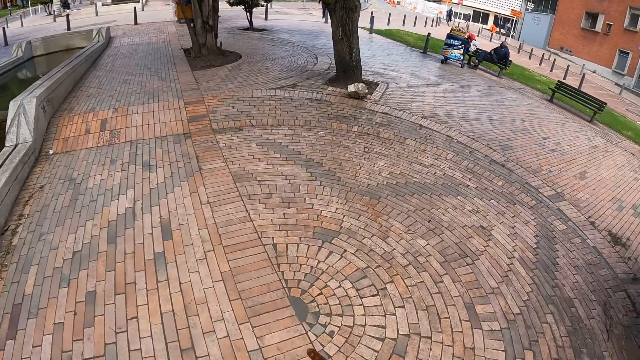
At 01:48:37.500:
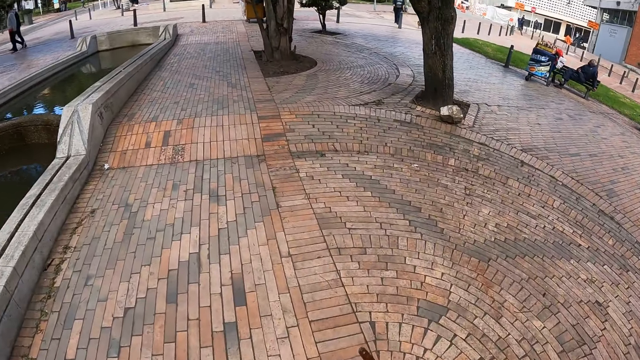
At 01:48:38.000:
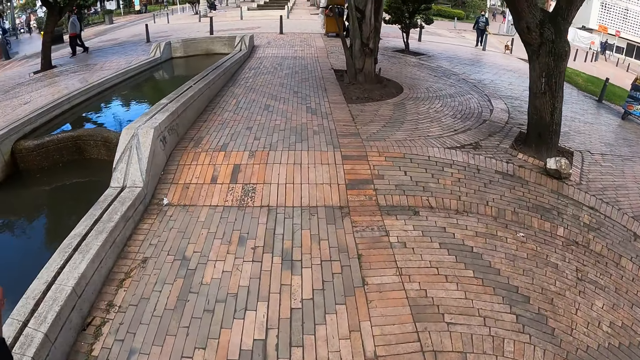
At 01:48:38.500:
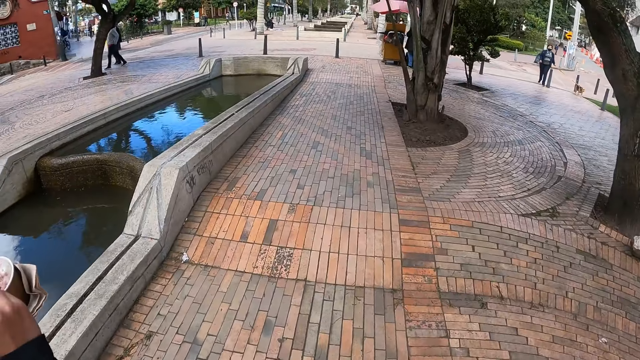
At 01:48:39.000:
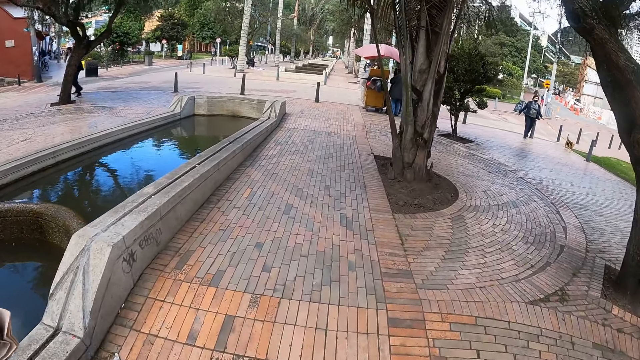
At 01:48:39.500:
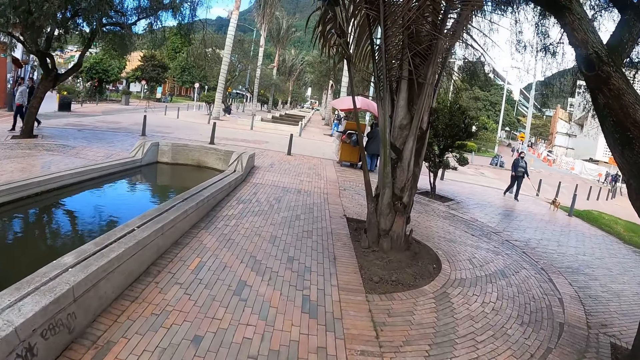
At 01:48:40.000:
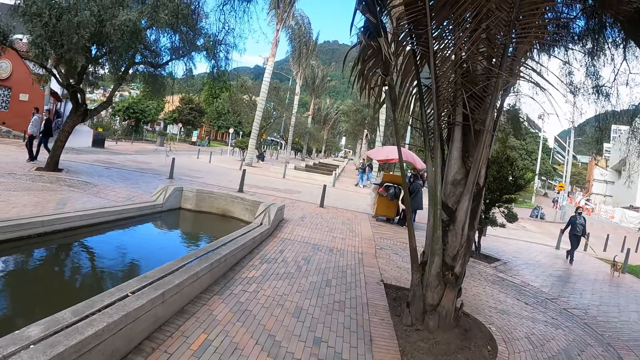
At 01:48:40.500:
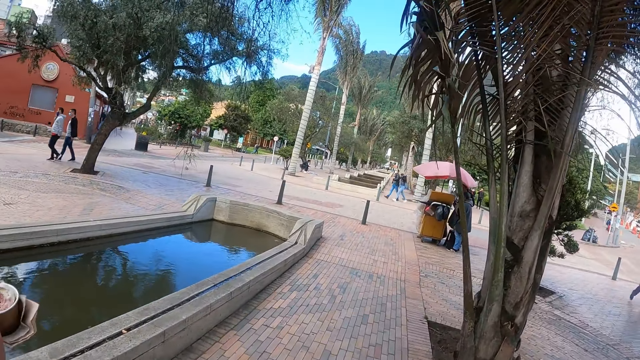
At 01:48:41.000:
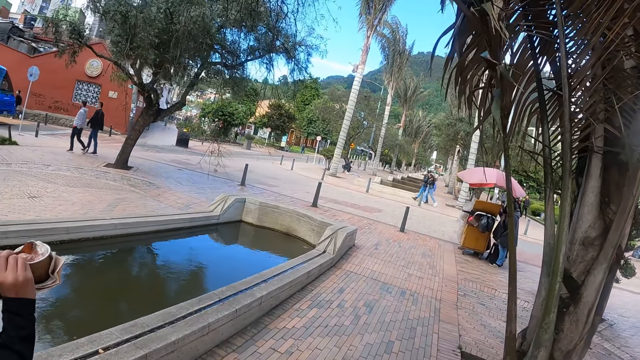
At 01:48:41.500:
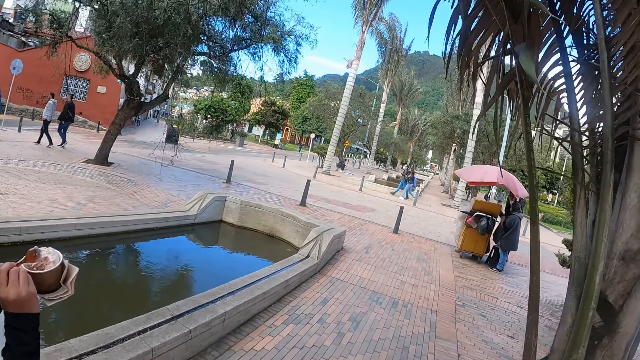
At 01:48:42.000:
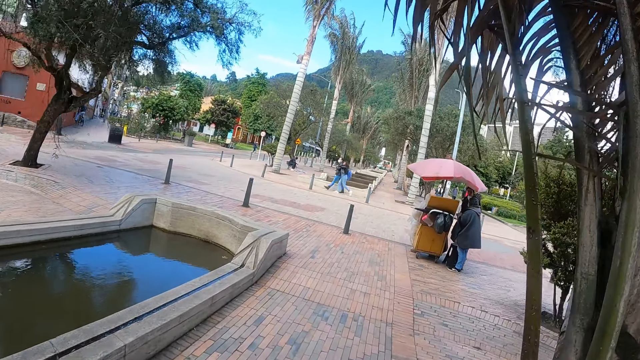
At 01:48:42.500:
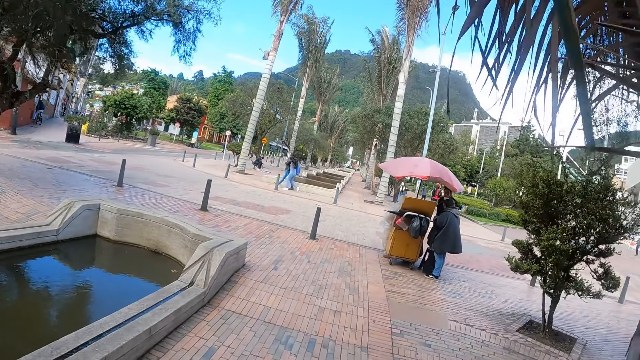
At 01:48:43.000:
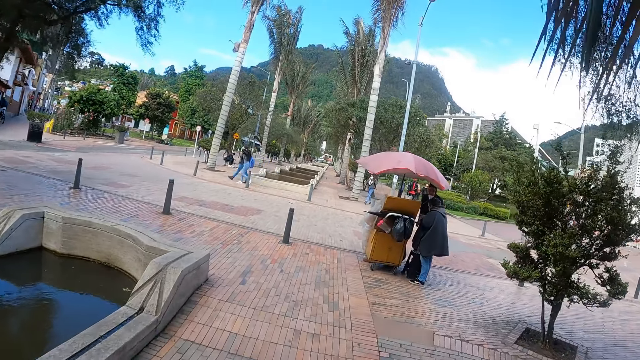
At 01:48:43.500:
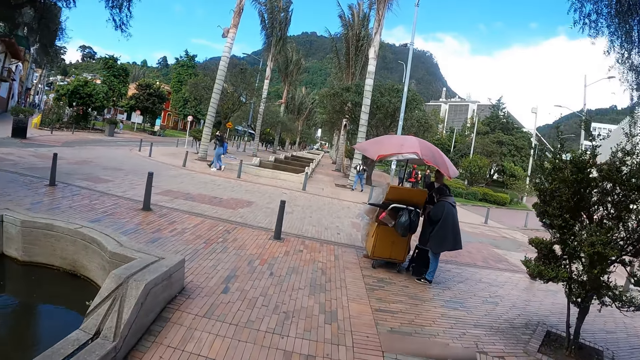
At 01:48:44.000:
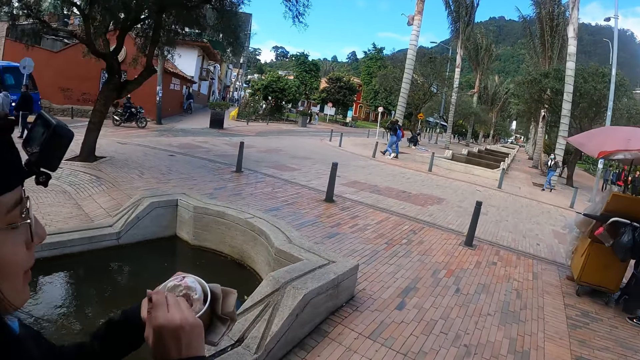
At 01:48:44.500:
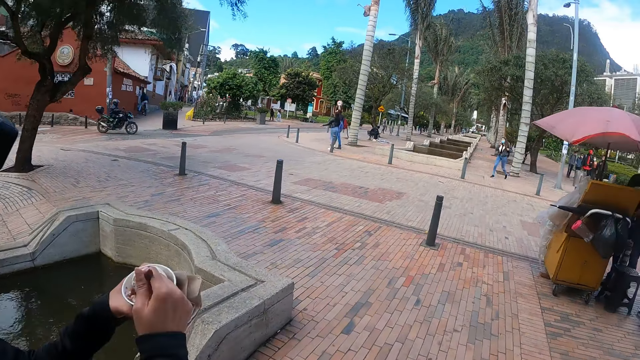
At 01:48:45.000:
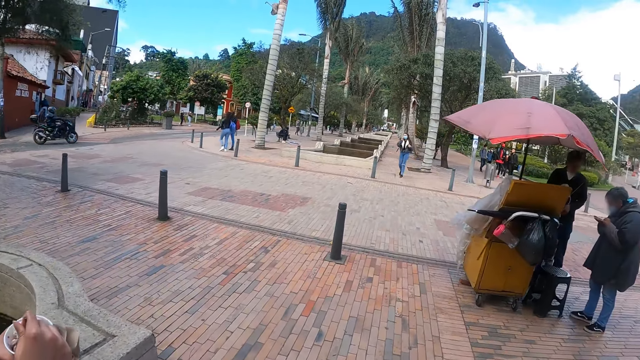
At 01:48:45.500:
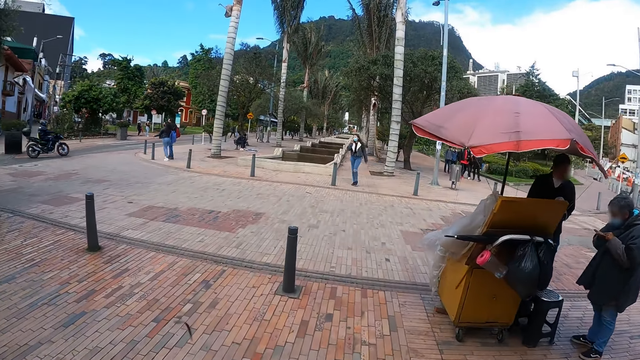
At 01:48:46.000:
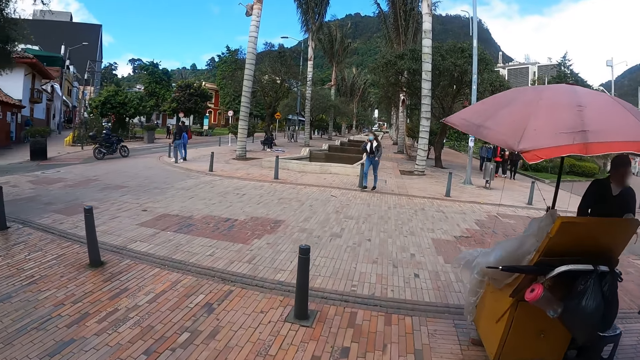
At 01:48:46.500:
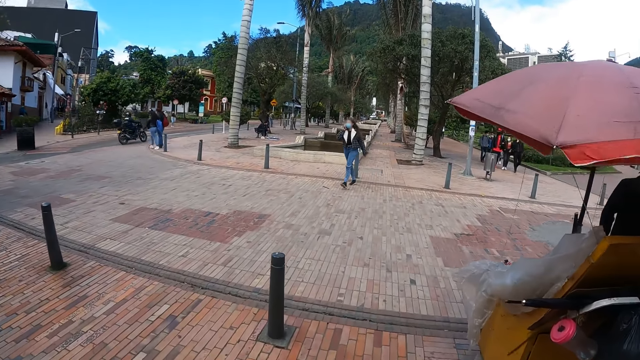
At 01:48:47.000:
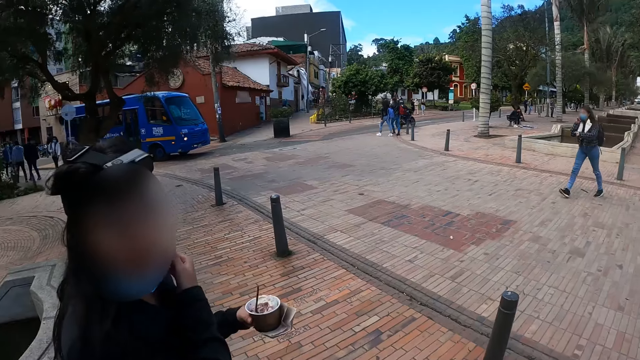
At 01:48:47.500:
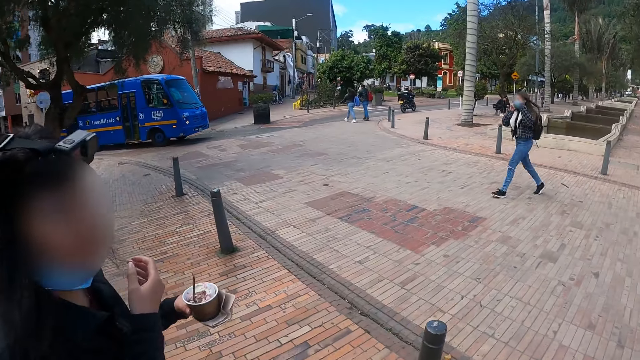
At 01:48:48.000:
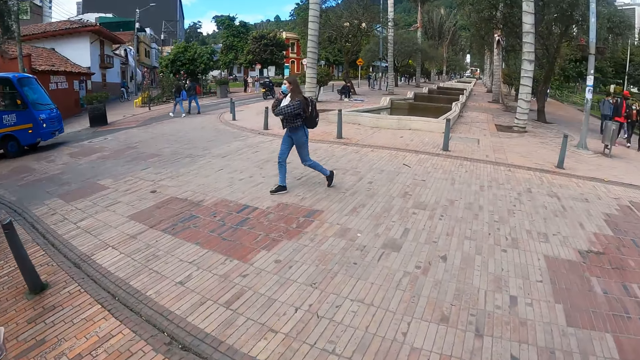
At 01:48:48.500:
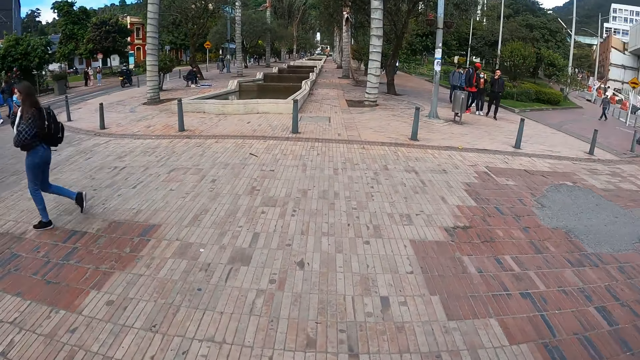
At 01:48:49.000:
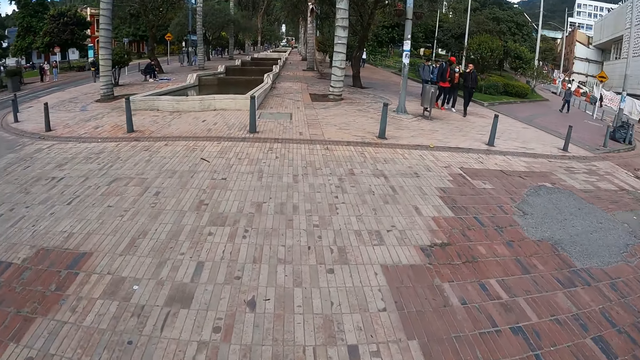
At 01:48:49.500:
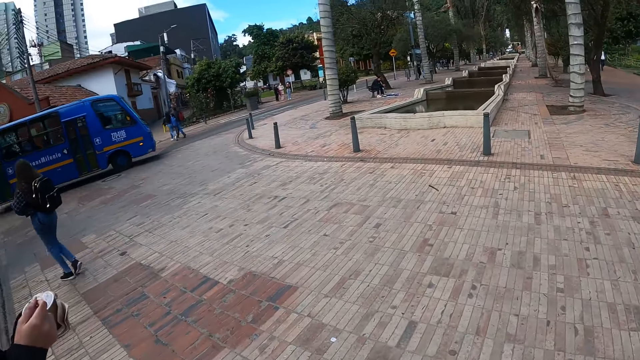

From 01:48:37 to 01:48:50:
The camera wearer looks aside. A woman scoops ice cream. The camera wearer walks around. They look aside. They walk around.

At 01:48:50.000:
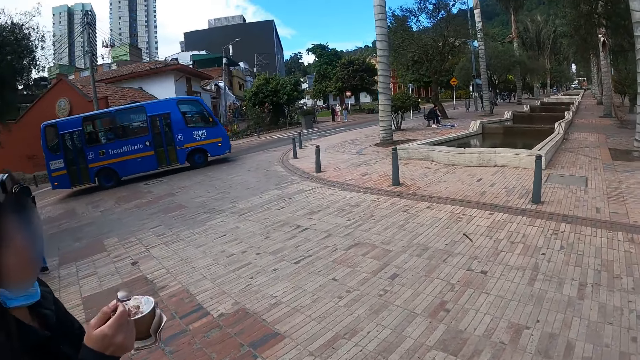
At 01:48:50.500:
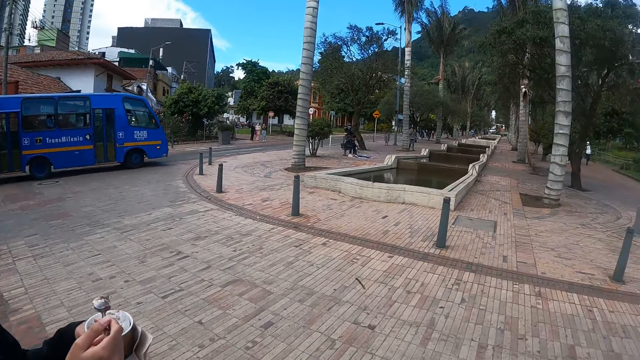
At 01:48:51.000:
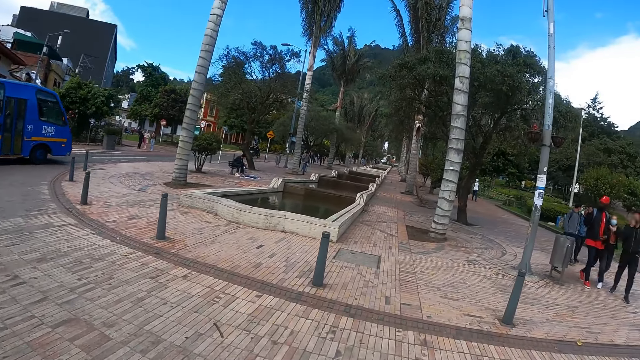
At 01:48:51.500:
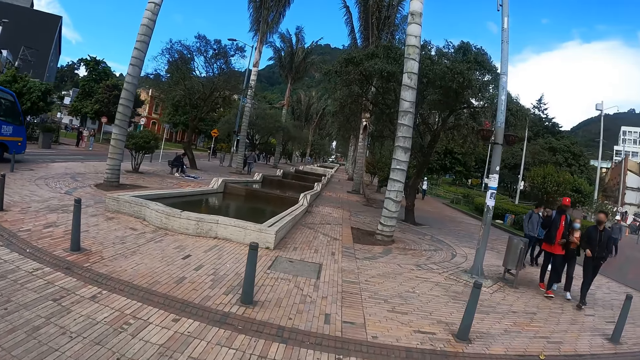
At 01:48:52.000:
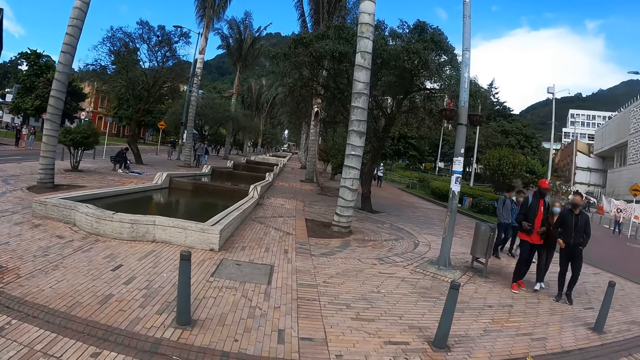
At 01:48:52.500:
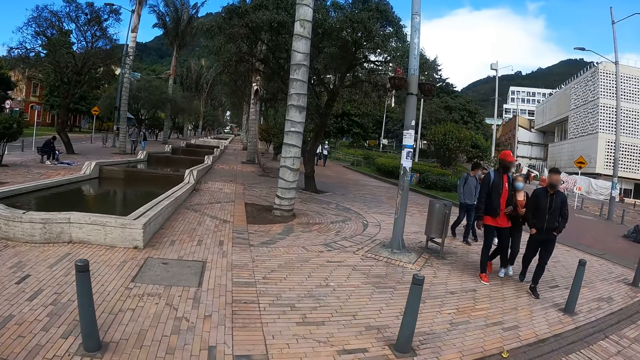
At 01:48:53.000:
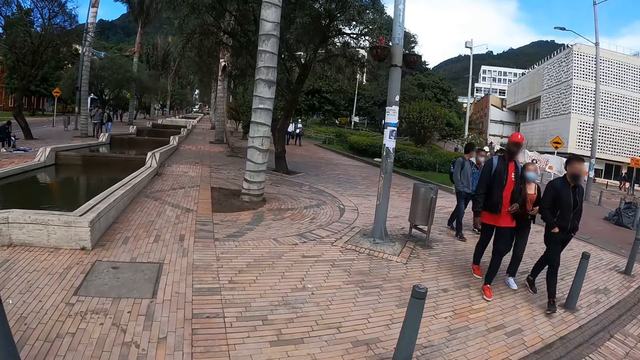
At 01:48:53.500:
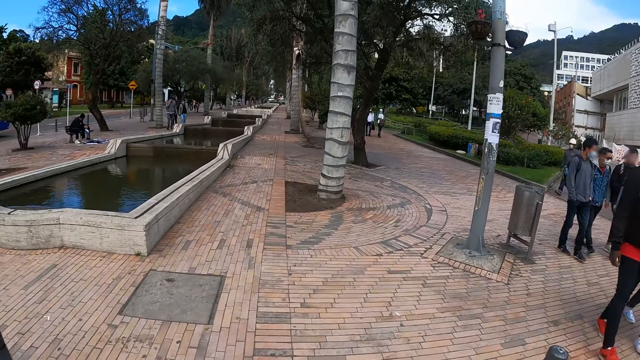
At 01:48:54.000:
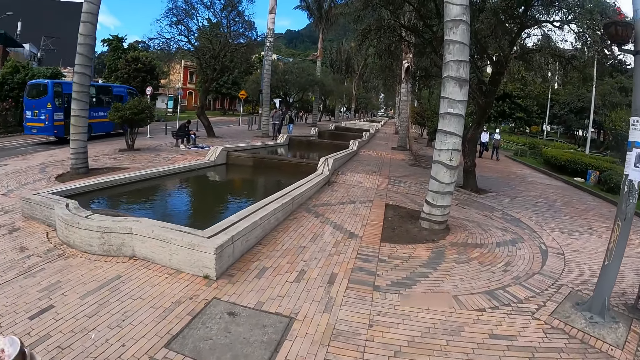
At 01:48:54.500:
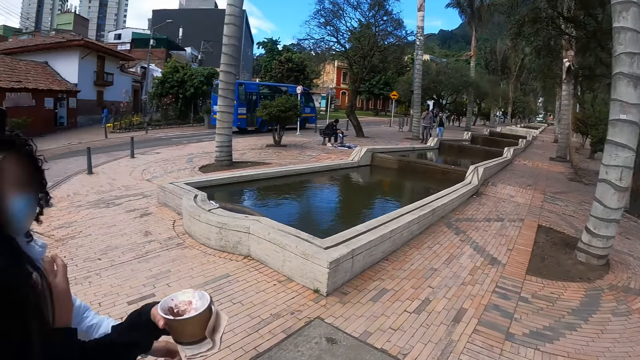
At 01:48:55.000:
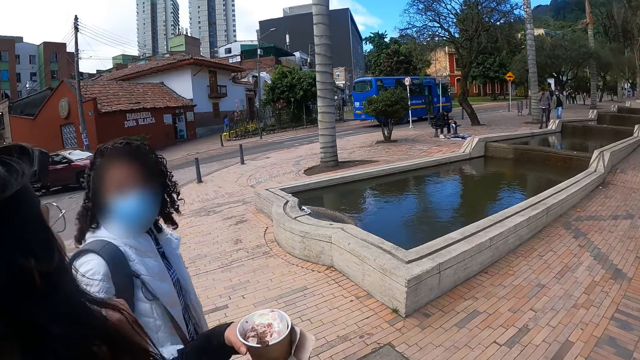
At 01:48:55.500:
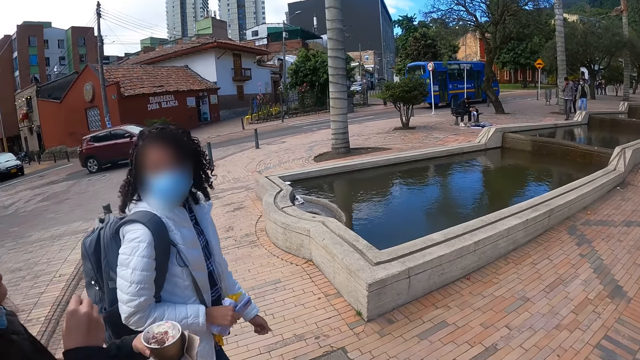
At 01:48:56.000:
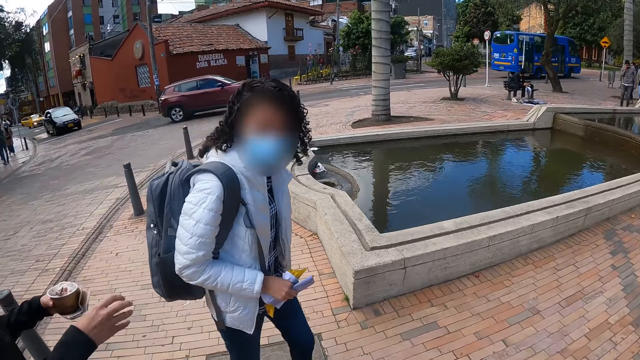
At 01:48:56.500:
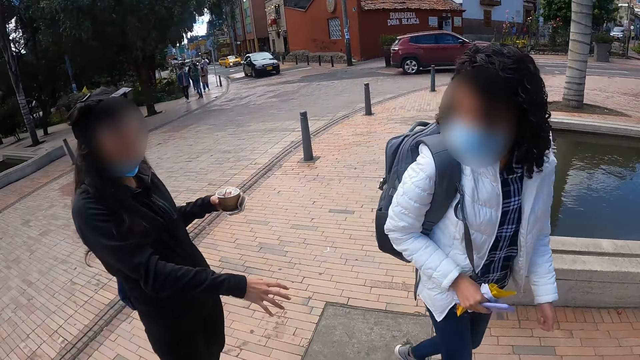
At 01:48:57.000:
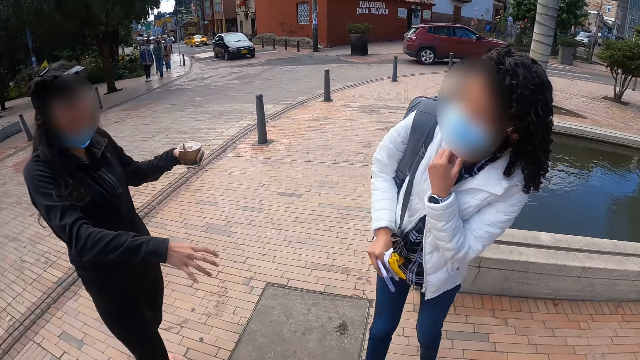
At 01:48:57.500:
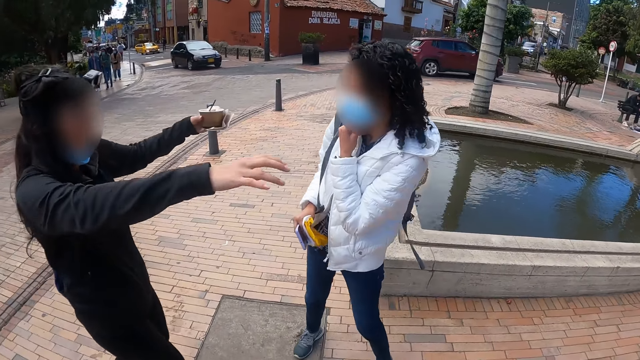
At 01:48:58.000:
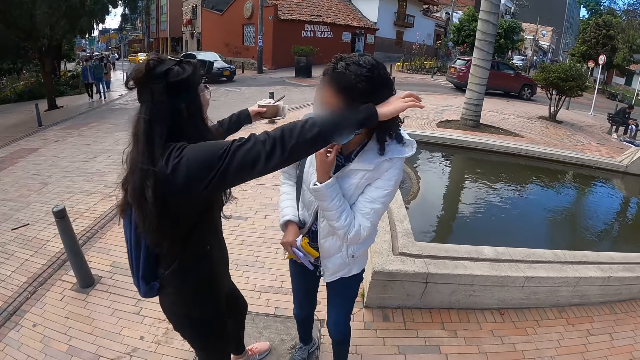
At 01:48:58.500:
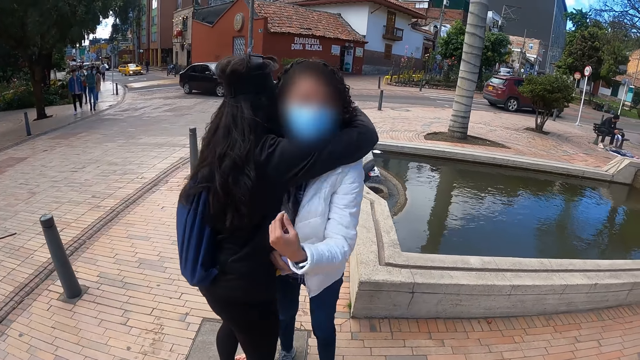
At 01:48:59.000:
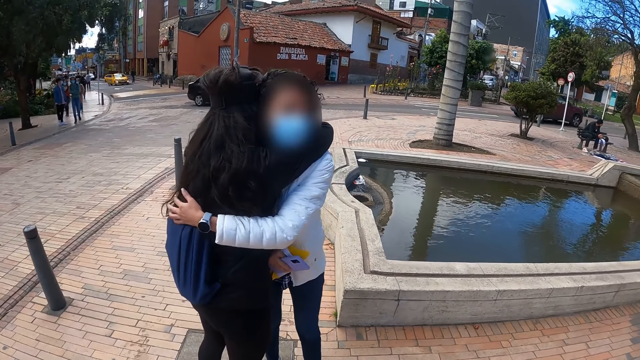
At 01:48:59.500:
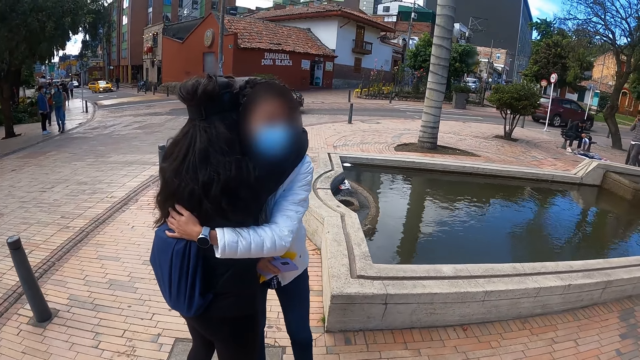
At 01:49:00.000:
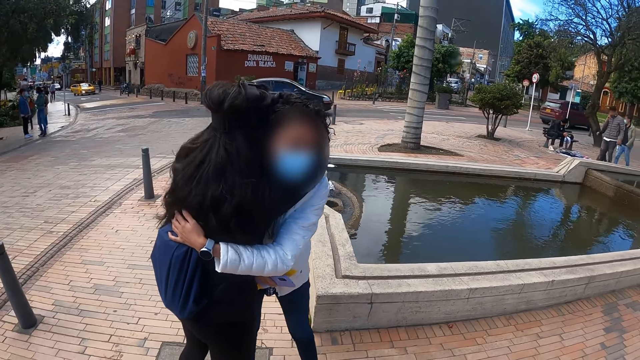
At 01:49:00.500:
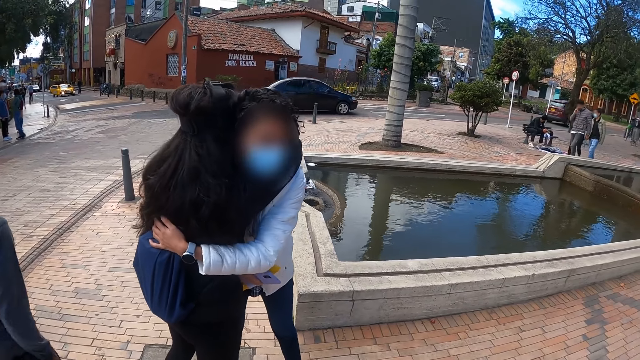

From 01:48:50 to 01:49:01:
The camera wearer looks aside and walks around. They look aside. A woman looks at another woman. The camera wearer walks around. The other woman gestures with the first woman. The camera wearer looks aside. The other woman hugs the first woman.
